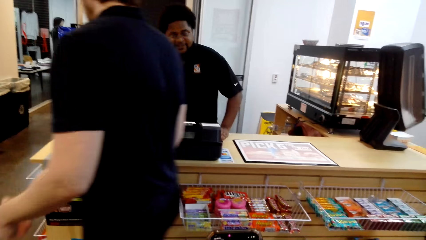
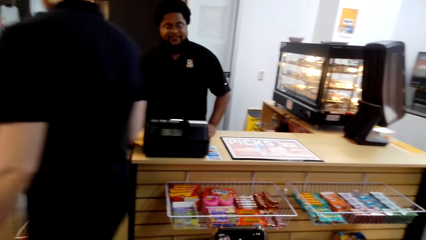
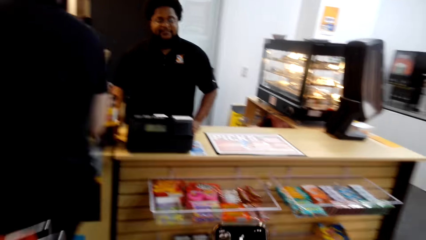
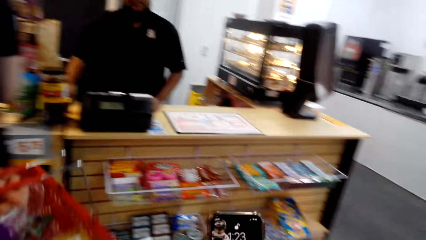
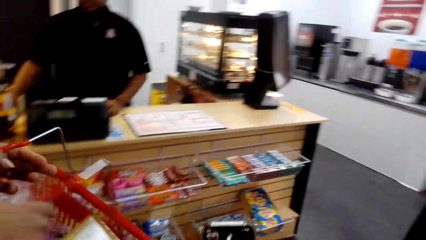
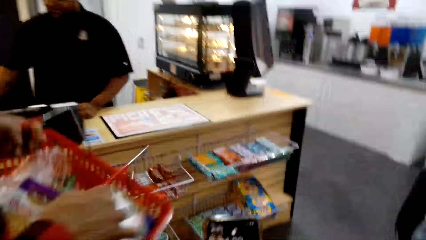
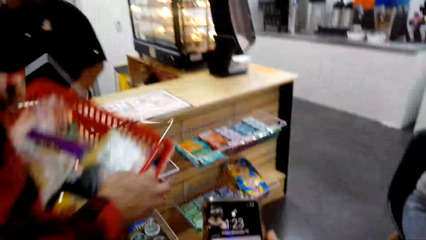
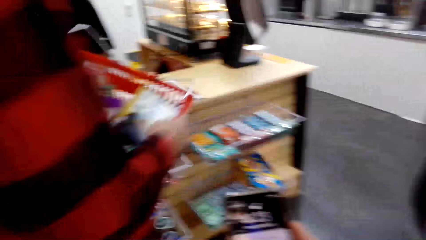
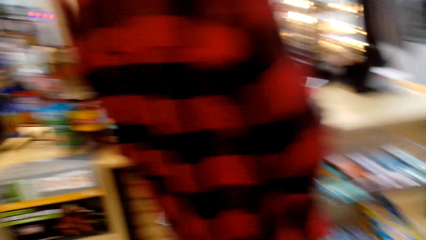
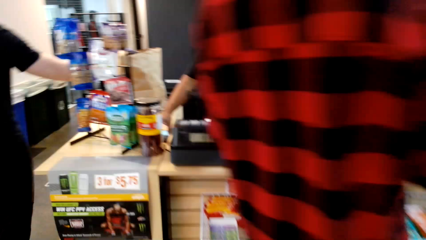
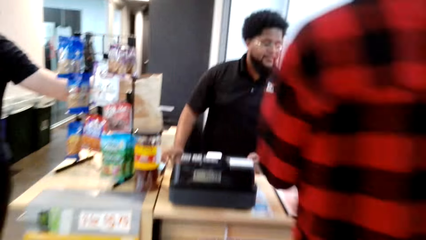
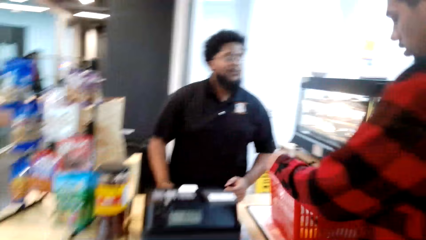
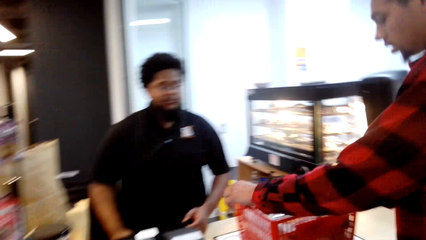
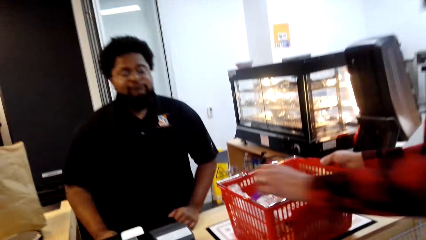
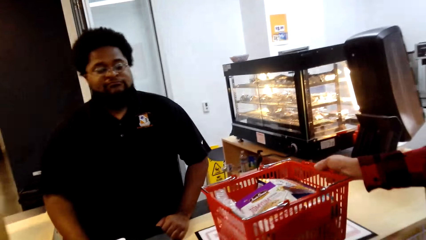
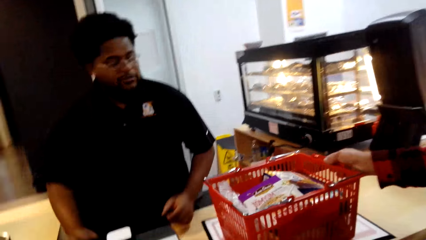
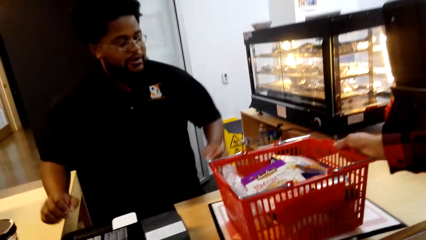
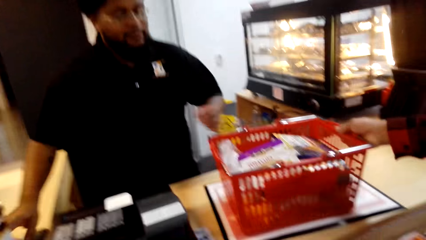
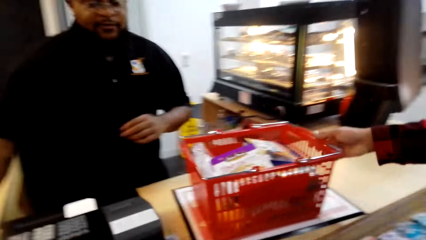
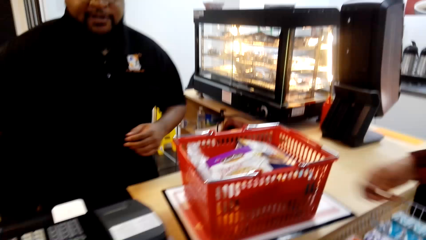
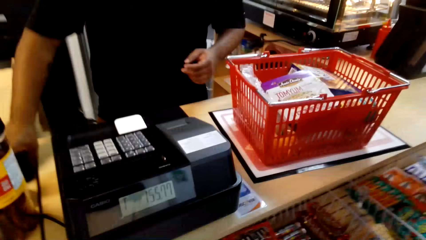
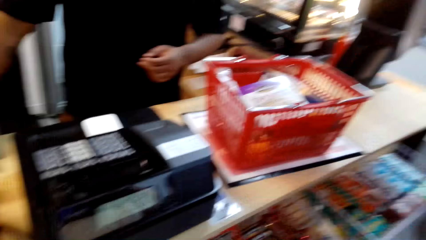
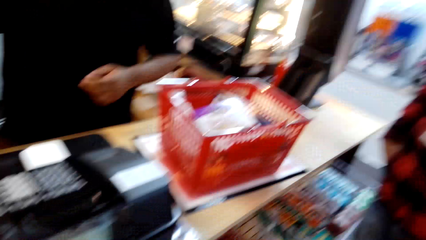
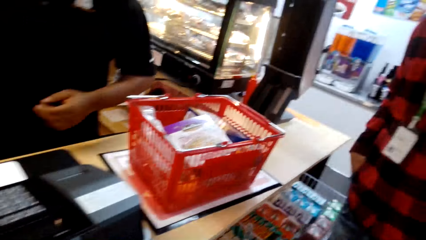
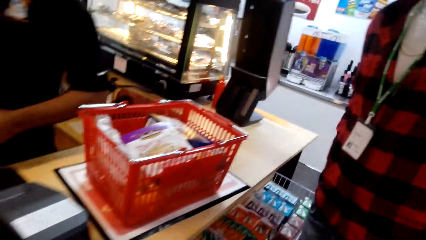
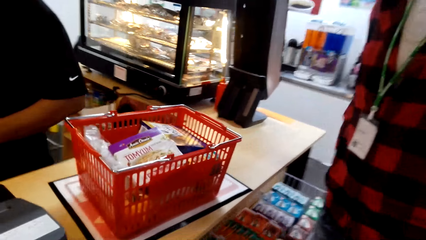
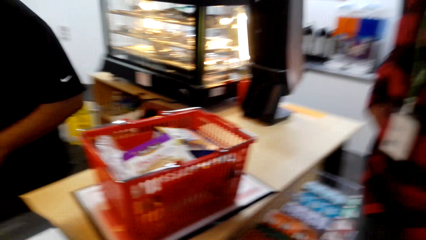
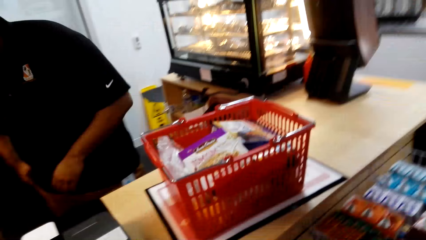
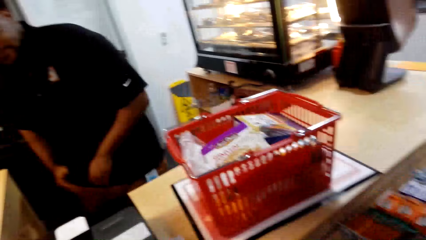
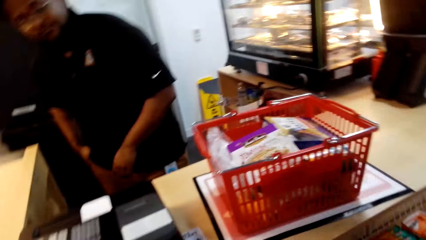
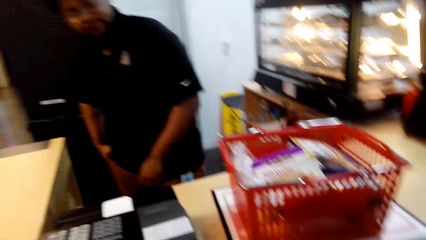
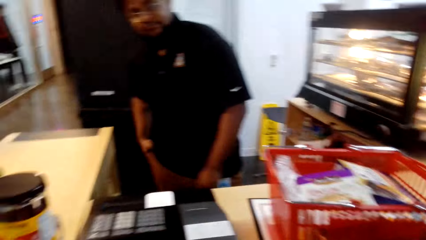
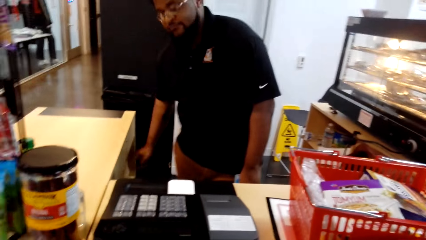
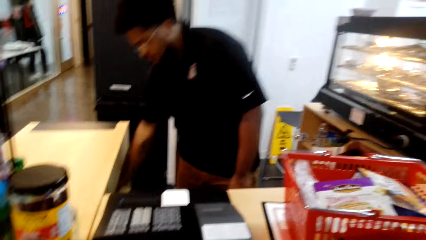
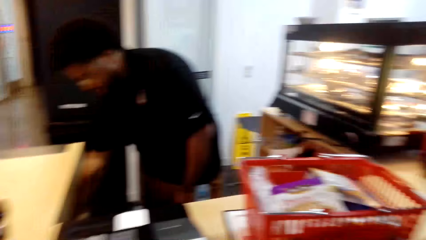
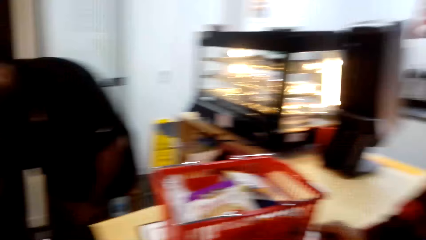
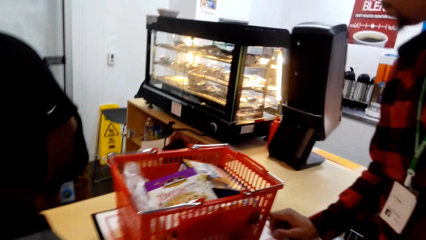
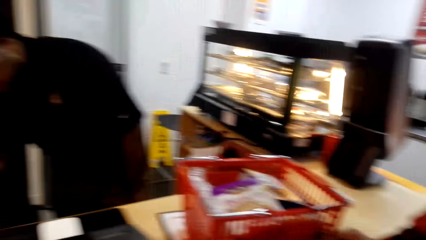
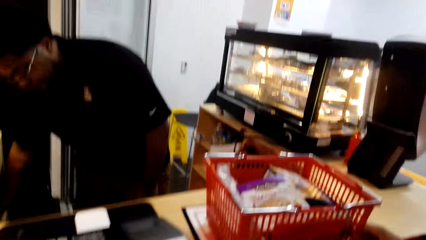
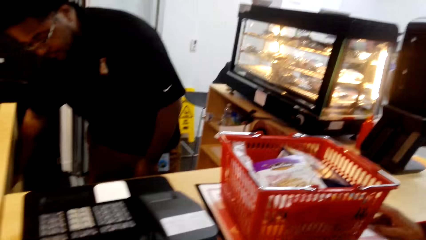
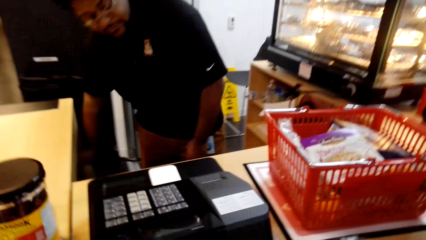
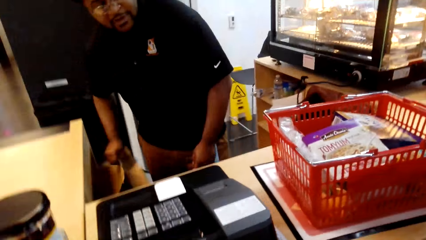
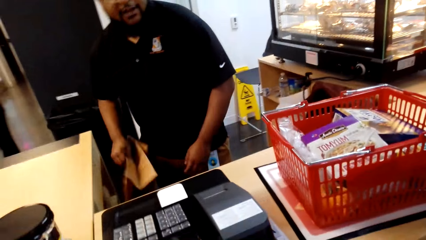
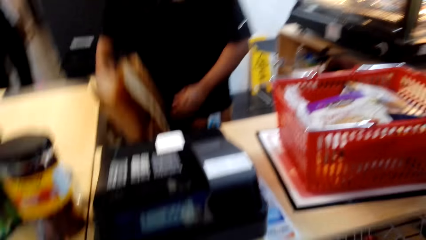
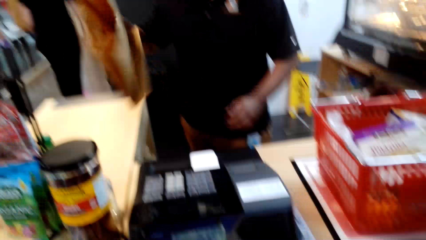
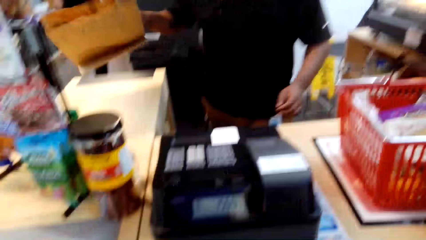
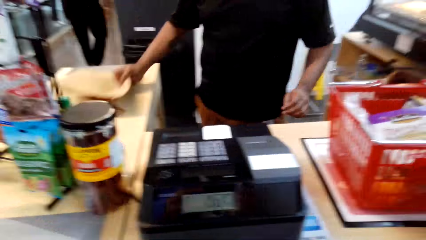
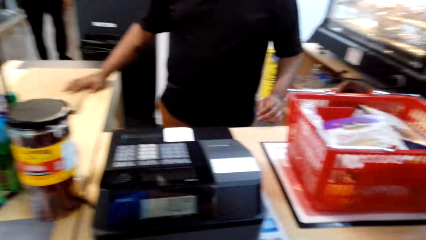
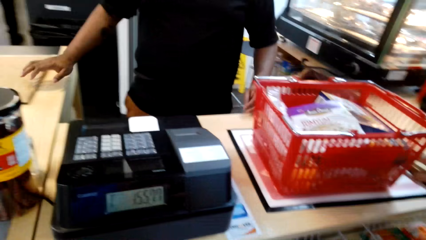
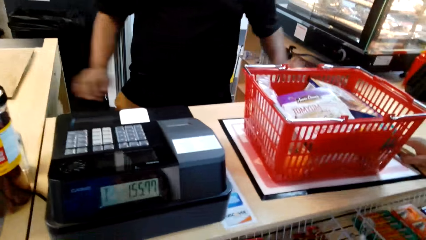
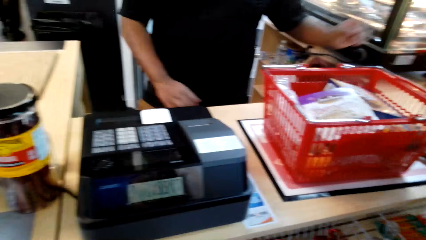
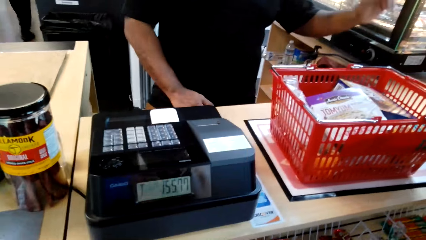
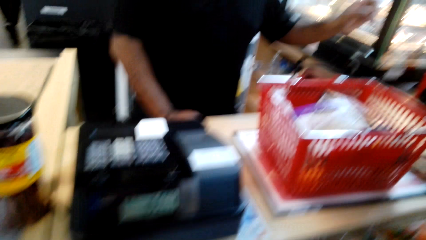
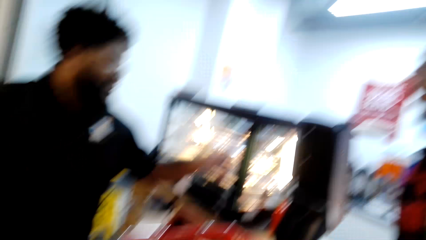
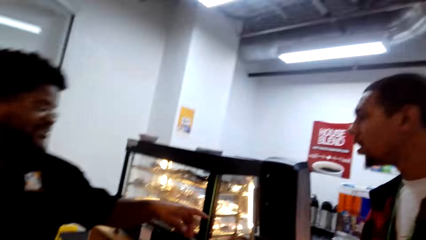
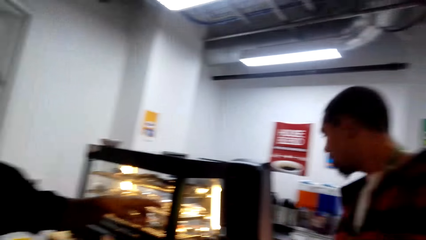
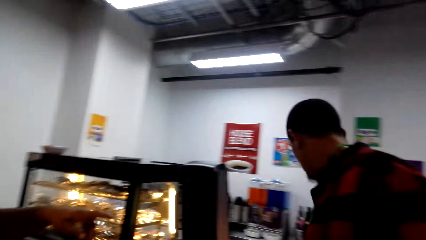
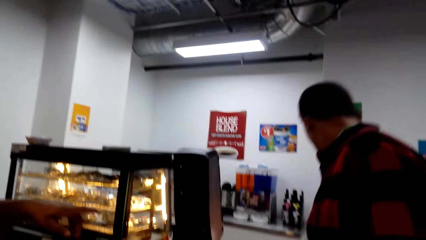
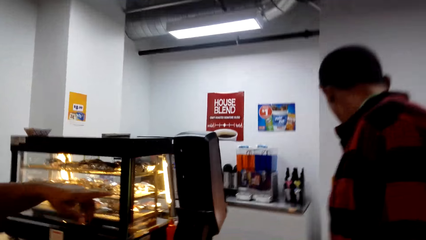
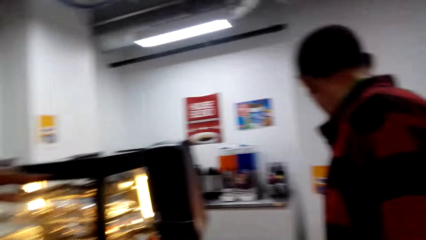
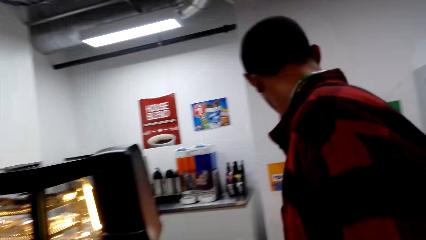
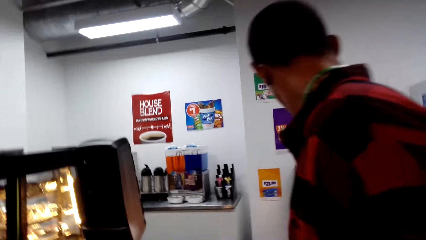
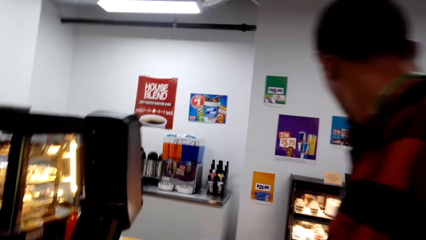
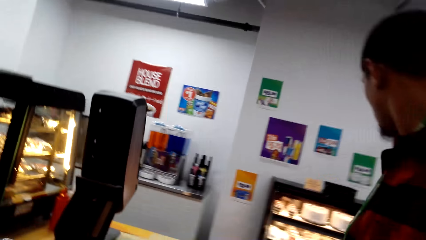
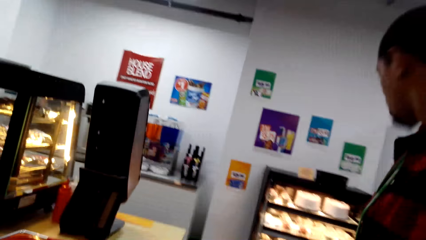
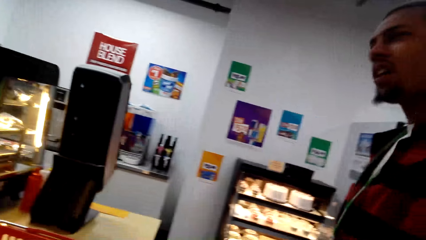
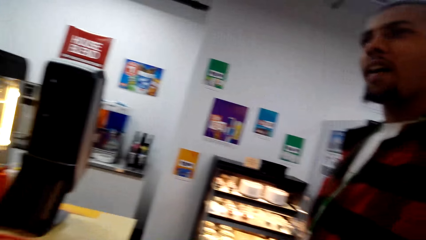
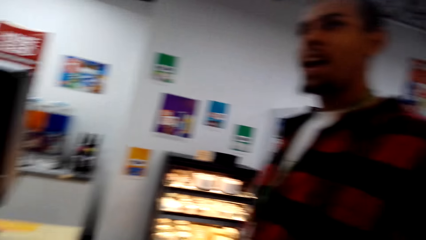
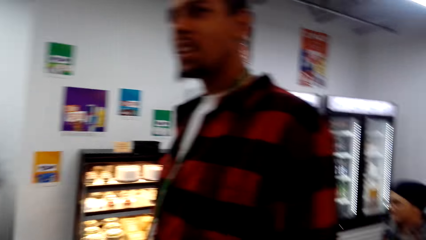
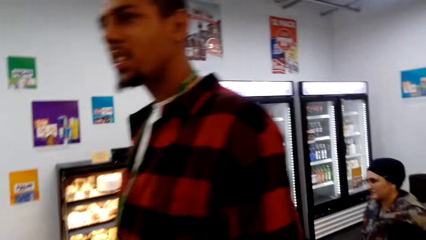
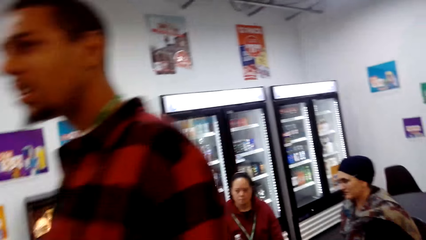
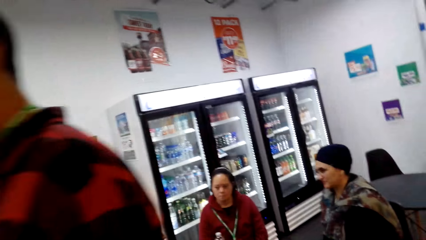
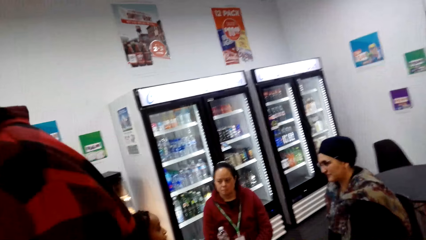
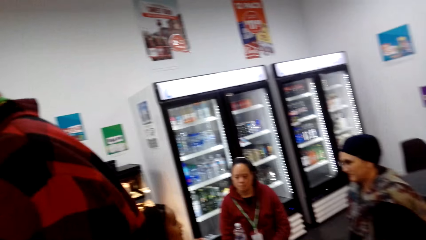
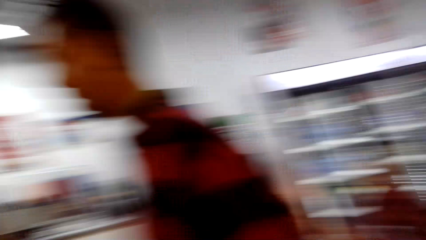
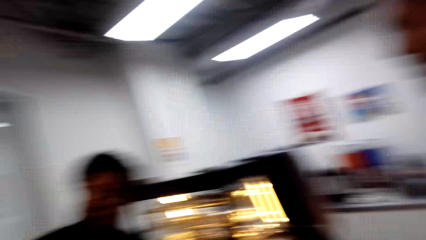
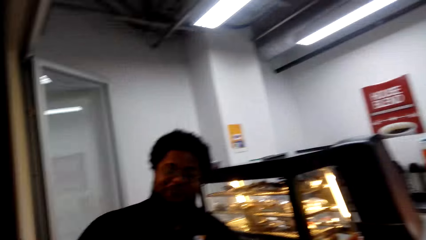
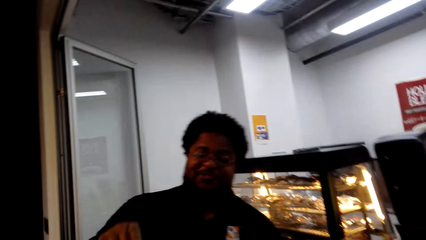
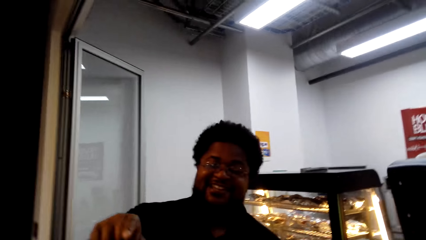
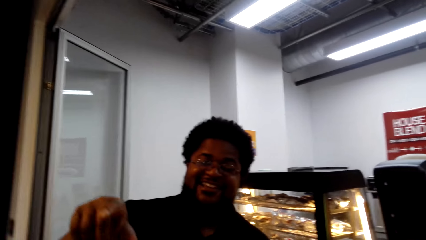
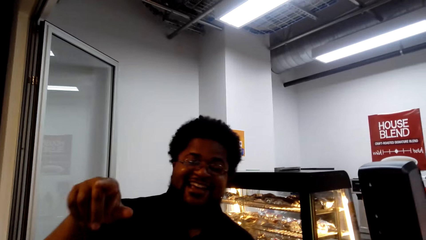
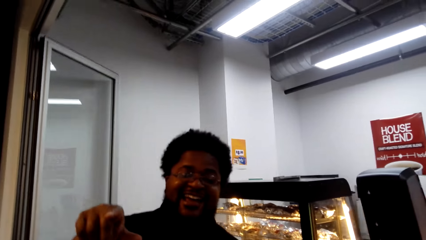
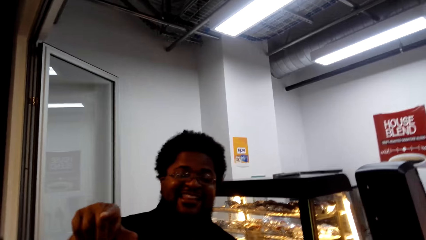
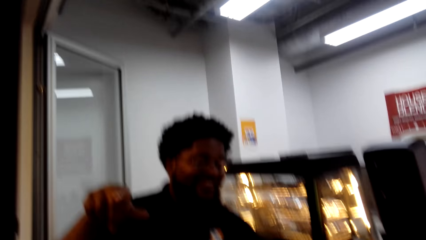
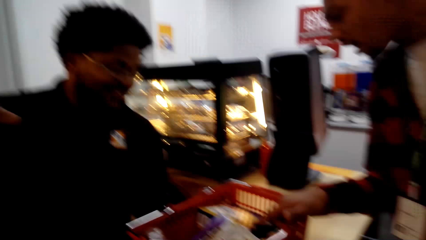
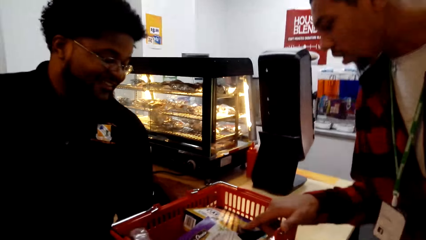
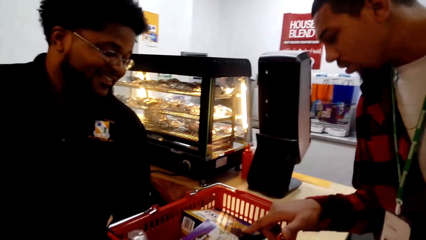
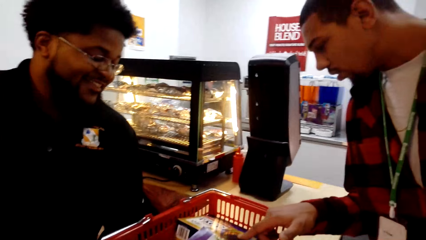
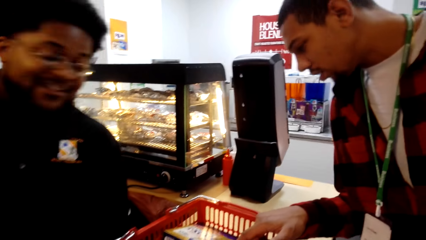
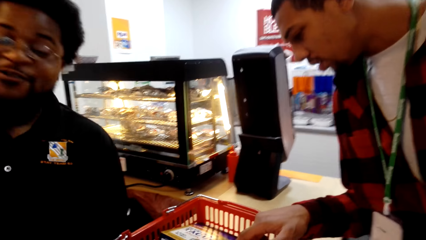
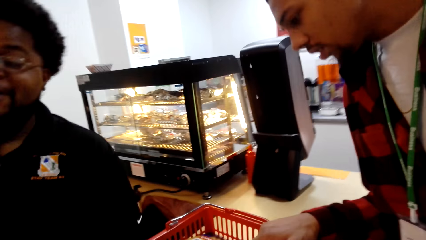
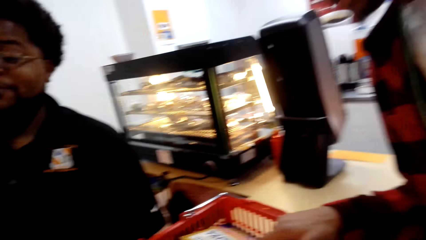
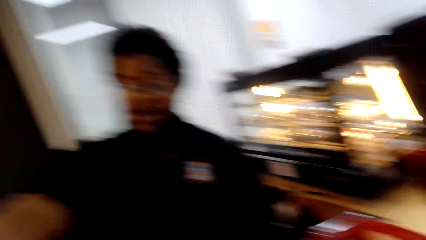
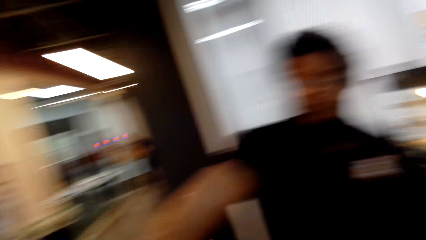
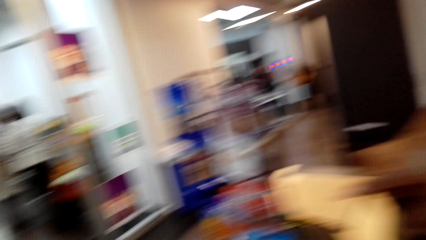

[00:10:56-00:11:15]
A man puts the basket on the desk. The camera wearer stares at another man. The other man picks up the bag, picks up papers from under the table, puts the bag on the table, and puts the papers on the table. The camera wearer looks around the mall. The other man points at the corner. The first man looks back. The camera wearer stares at the other man. They converse with the other man. The other man talks to the camera wearer.
